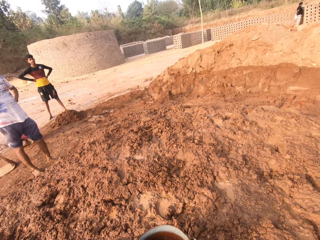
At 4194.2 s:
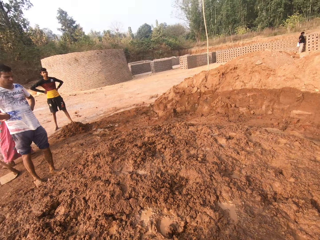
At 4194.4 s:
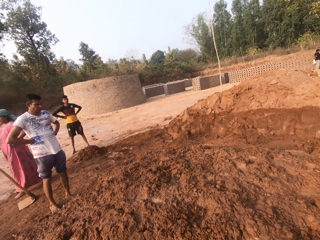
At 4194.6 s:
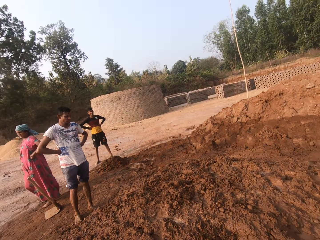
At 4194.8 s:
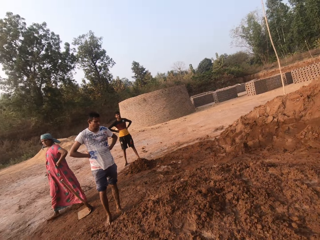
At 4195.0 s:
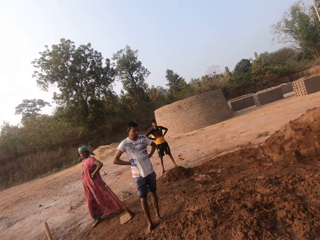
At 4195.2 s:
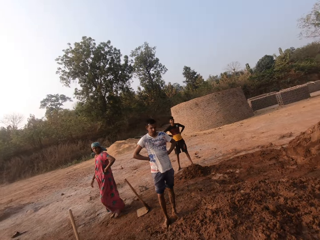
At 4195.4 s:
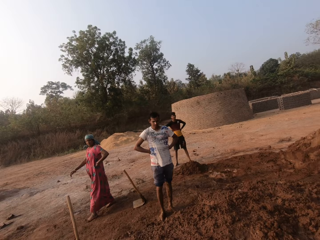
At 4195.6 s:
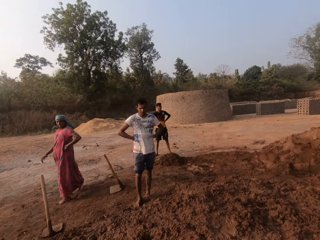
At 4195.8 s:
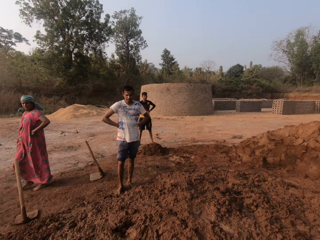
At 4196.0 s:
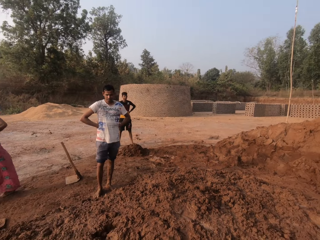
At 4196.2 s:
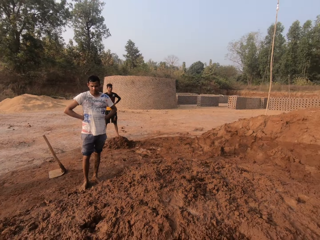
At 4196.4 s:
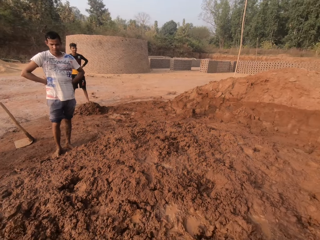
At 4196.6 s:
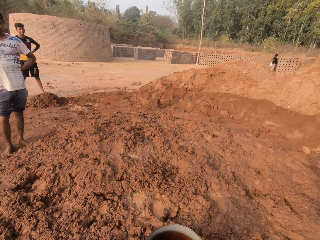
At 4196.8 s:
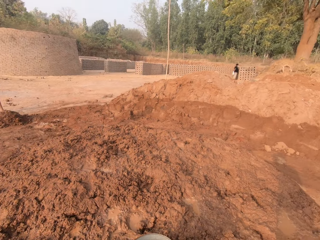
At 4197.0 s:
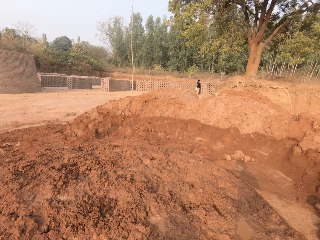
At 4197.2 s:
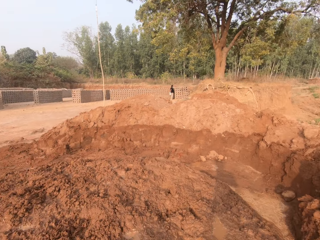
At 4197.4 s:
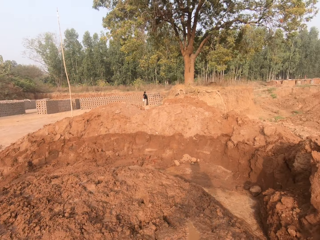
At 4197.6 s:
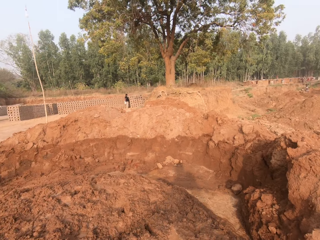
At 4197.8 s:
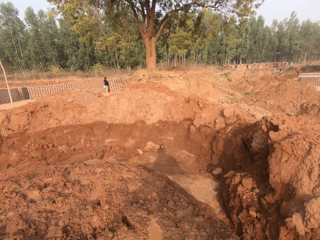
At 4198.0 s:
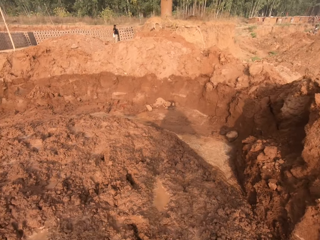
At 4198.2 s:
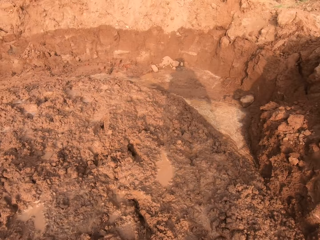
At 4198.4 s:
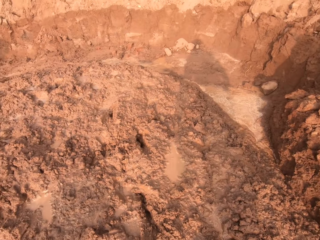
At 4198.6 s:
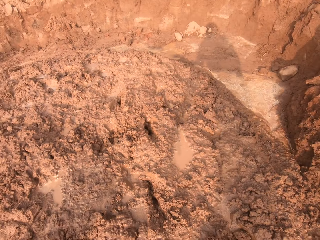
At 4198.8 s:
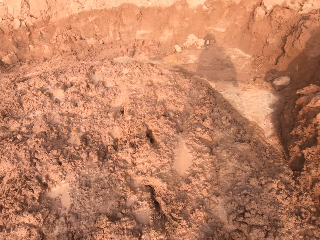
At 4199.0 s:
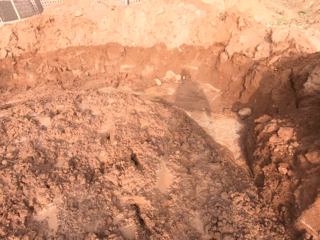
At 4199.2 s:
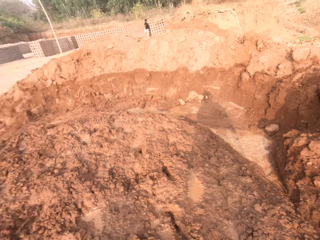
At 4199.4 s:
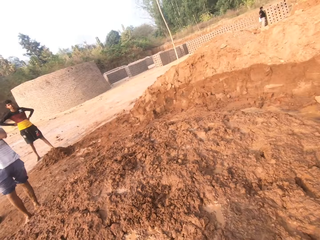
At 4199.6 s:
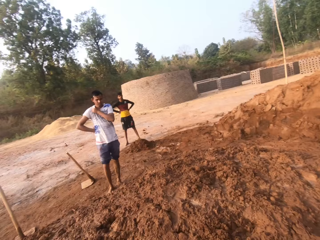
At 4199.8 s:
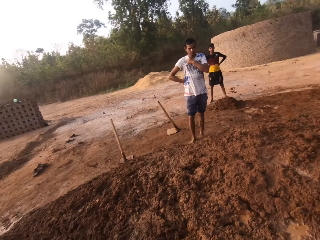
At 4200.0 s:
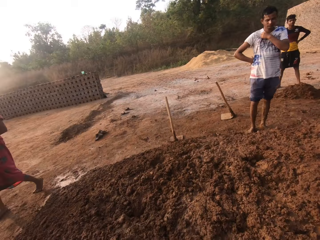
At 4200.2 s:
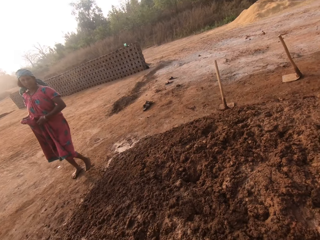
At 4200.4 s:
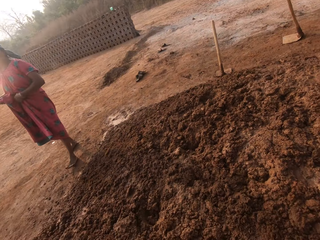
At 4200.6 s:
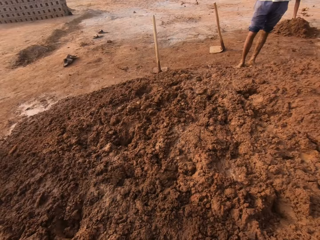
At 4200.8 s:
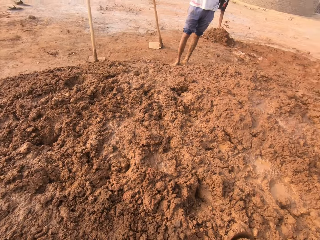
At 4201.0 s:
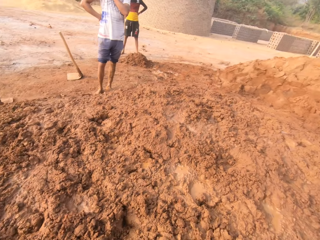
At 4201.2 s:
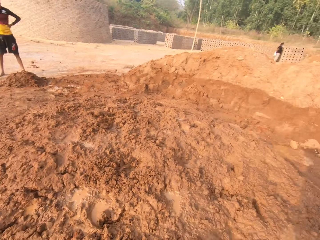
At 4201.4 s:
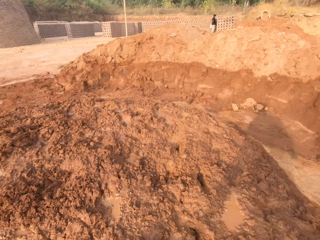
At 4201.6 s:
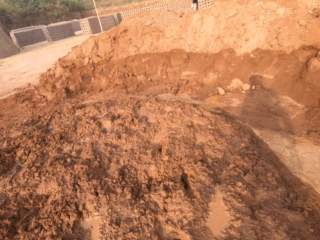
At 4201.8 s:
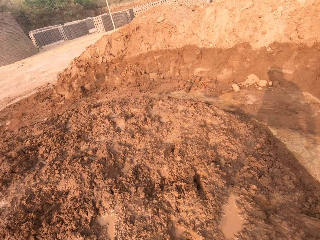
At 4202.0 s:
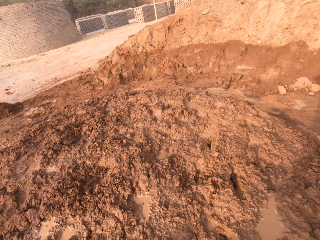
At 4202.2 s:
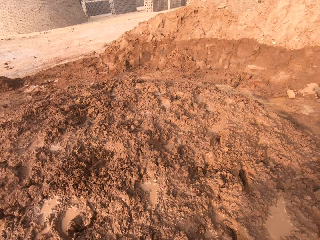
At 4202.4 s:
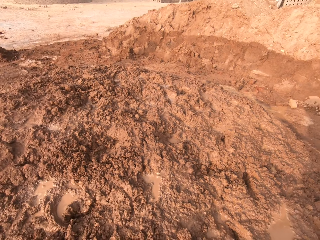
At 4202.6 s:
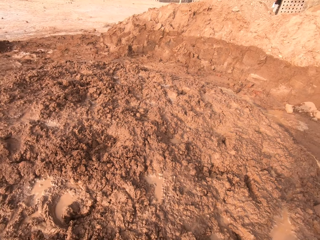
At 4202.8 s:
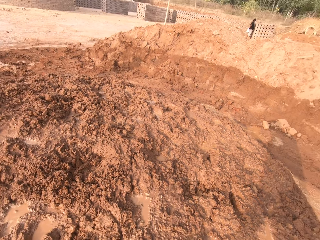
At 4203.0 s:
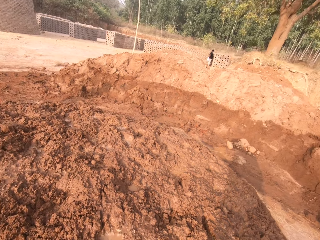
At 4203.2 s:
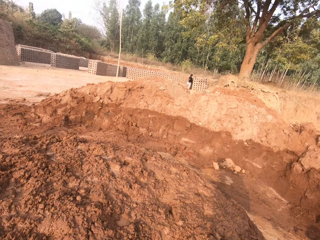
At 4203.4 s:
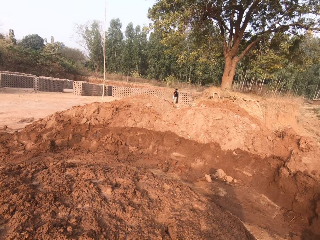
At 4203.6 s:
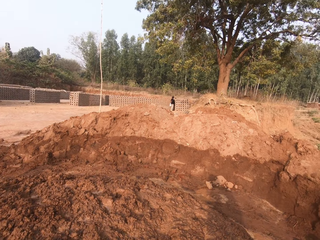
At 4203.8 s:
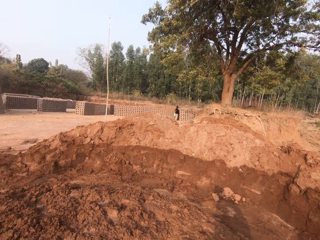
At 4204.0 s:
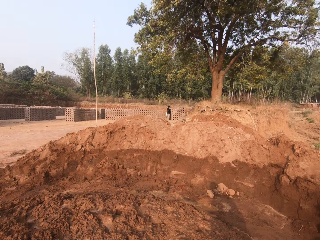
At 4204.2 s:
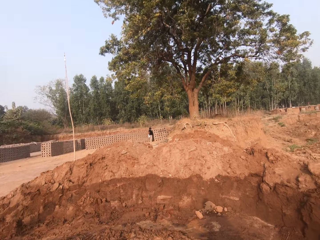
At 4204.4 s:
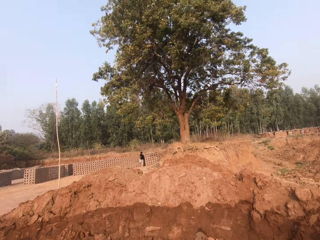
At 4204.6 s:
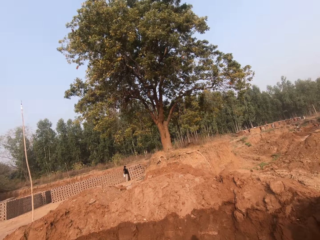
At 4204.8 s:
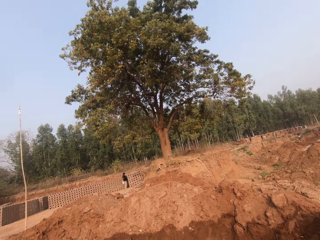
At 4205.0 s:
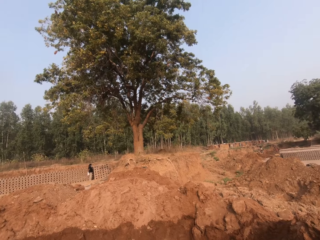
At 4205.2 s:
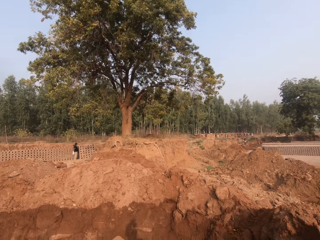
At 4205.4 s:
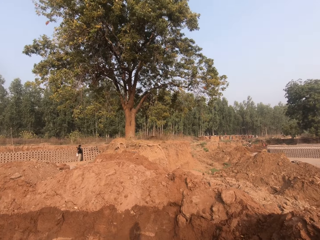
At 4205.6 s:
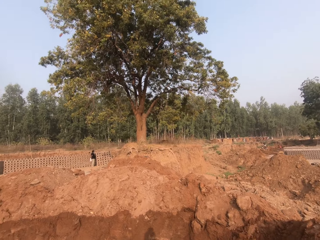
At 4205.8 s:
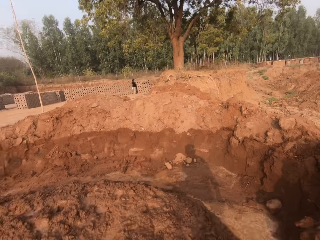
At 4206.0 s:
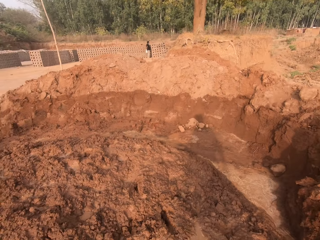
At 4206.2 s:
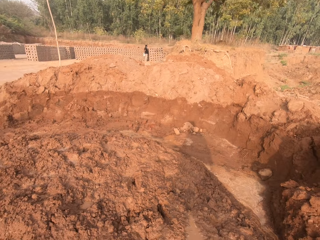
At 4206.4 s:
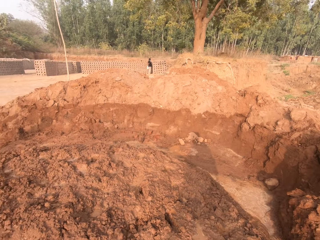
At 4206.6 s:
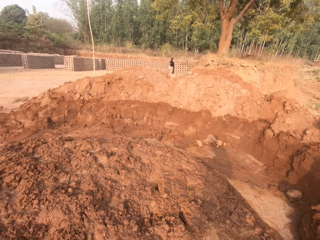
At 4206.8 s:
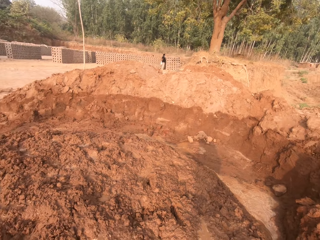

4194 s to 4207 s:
The camera wearer picks up the bucket on the heaped soil. They interact with the woman and look around the site.

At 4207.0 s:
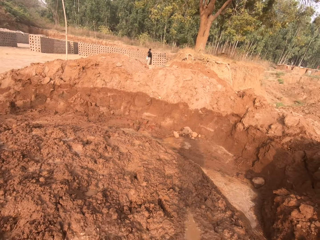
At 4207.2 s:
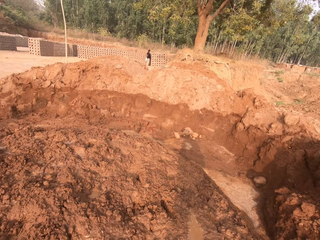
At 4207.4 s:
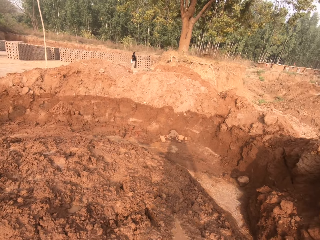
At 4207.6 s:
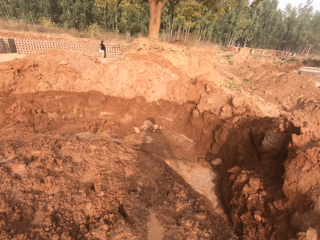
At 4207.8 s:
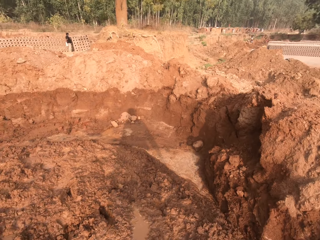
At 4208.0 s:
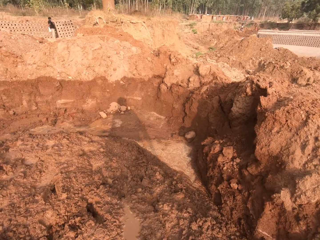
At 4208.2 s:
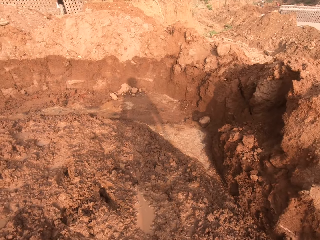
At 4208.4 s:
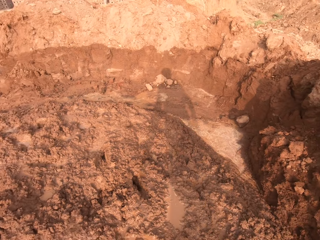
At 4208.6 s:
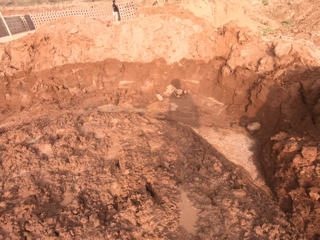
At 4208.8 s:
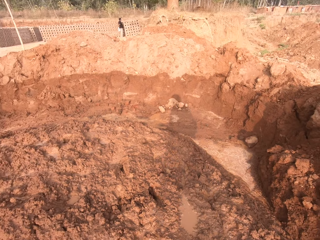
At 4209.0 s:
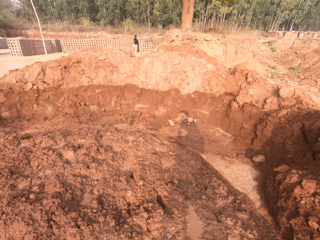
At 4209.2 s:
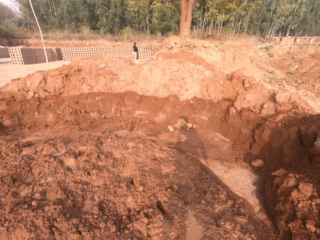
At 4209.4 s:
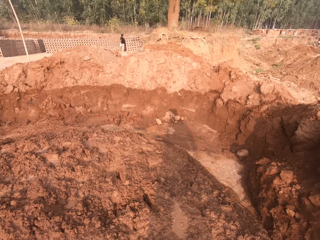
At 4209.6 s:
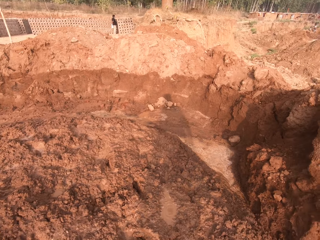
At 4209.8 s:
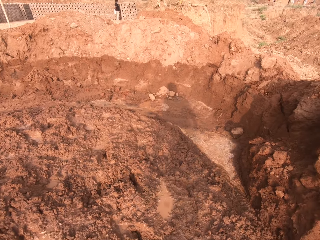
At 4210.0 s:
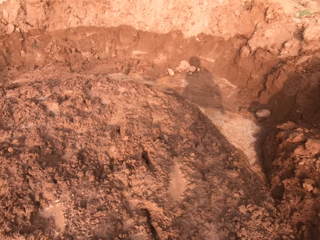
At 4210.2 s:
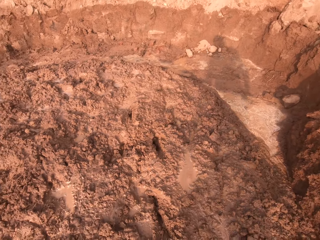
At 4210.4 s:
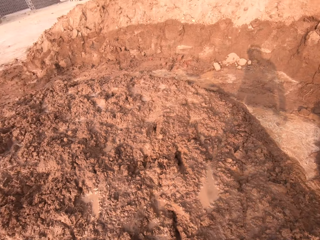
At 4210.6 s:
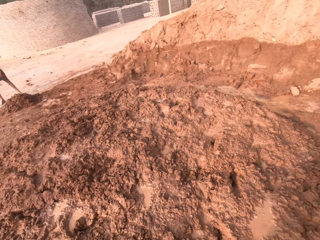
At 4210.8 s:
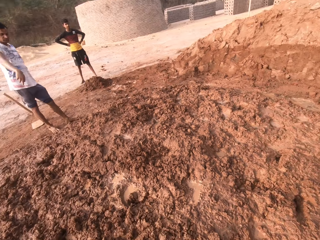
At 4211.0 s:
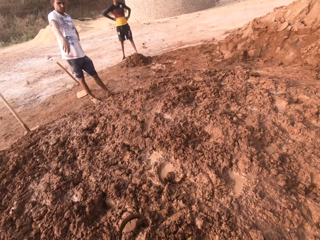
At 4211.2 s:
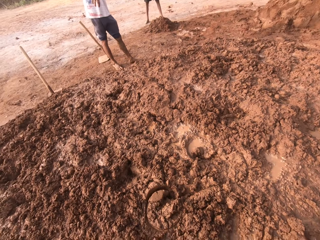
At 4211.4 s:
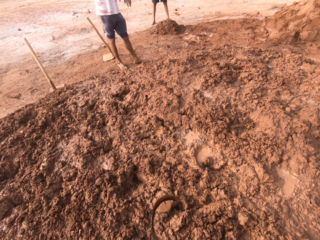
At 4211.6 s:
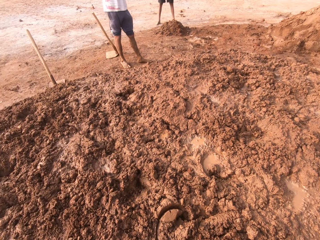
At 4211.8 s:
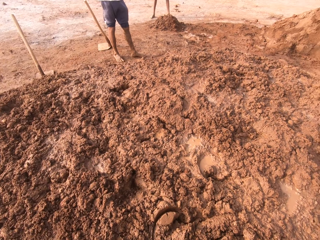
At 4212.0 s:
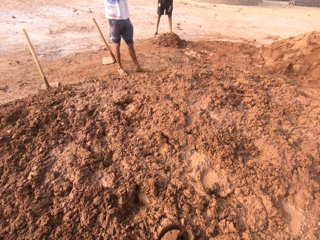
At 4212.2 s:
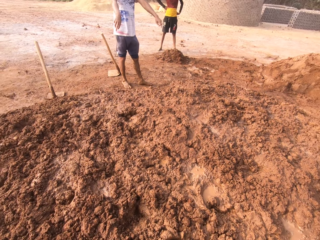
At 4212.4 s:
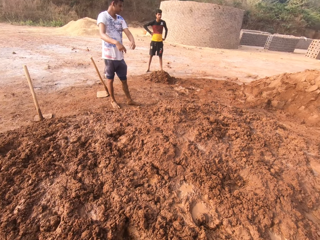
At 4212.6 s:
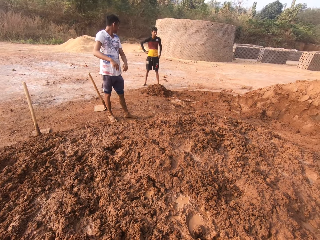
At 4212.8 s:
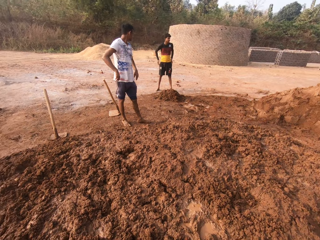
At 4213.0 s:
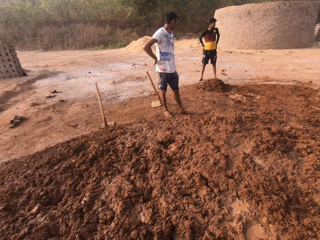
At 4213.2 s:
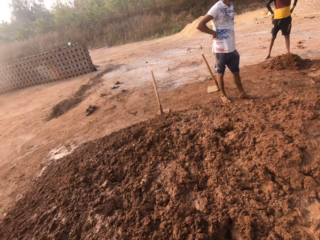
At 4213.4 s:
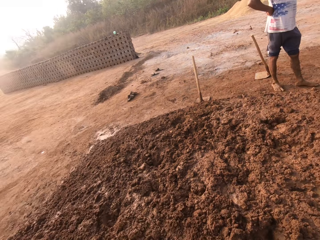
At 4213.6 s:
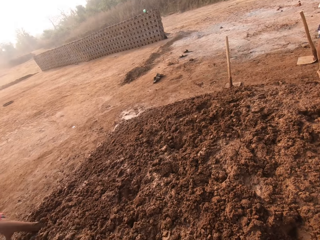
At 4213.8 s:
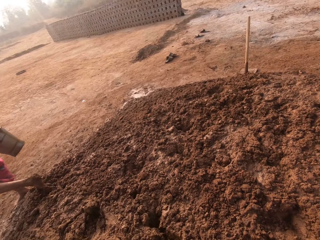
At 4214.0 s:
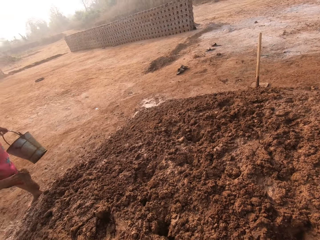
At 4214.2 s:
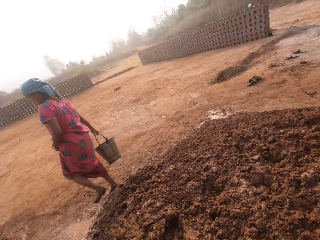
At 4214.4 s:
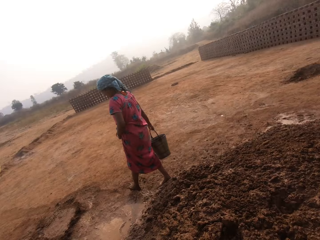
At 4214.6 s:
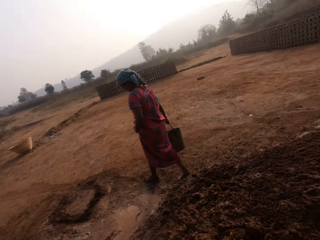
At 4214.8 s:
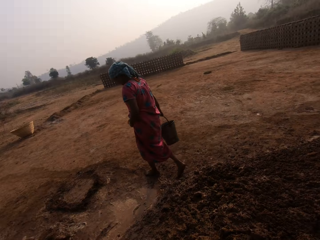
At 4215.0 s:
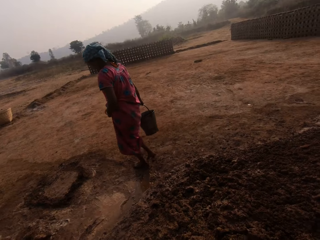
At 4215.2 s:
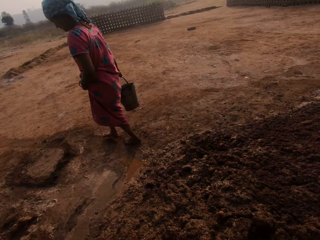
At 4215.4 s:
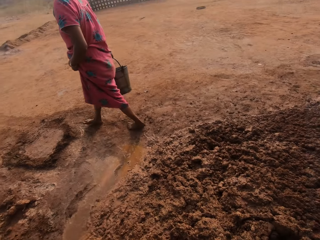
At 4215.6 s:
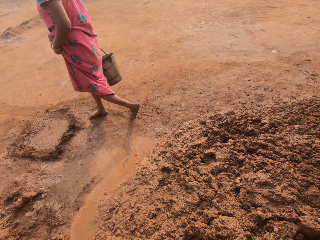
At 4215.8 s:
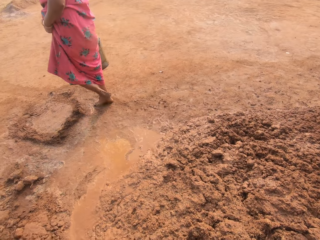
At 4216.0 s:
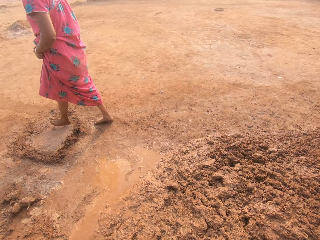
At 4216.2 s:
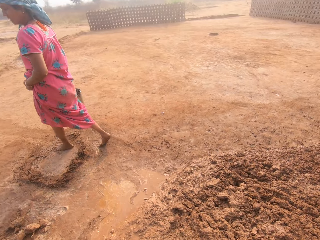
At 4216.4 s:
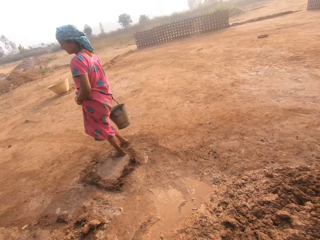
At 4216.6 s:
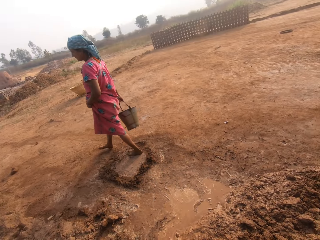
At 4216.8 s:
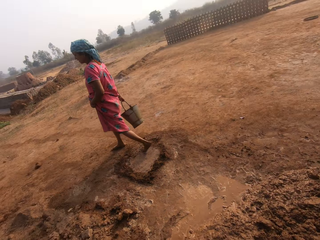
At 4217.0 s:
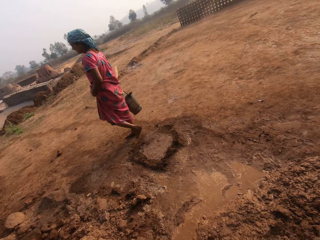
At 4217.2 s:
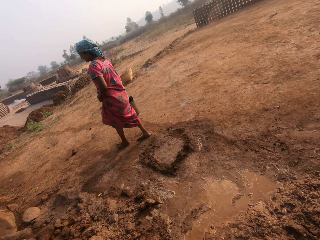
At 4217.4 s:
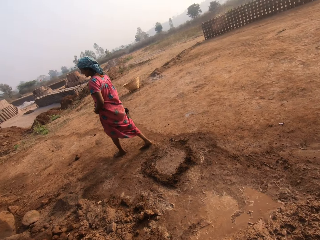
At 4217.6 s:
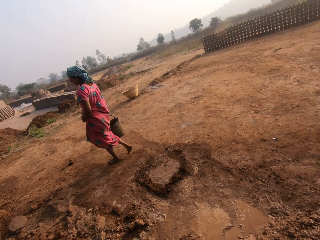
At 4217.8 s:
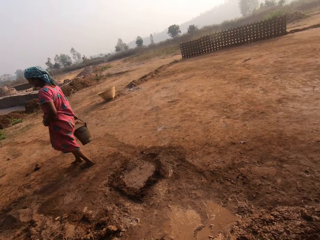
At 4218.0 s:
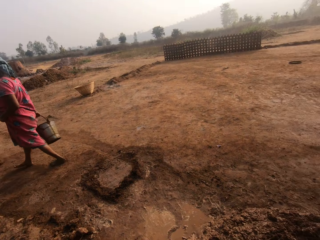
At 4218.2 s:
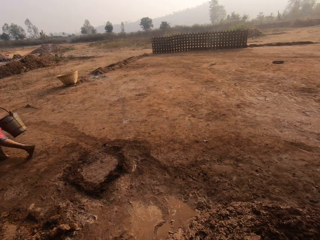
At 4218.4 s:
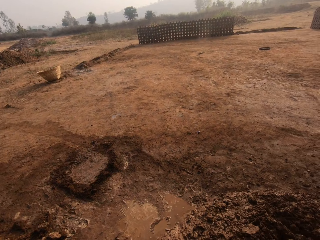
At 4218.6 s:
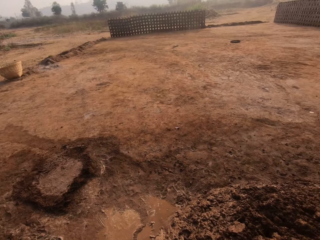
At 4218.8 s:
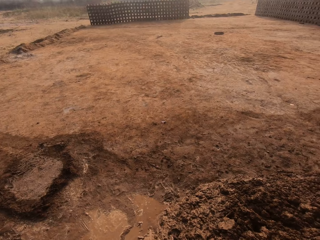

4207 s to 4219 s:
The man interacts with another man and the camera wearer.
